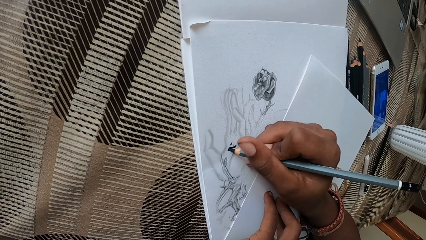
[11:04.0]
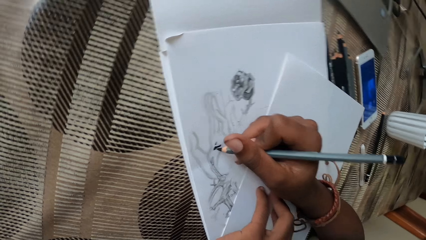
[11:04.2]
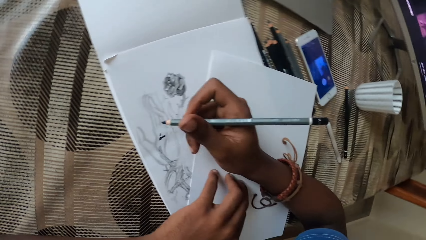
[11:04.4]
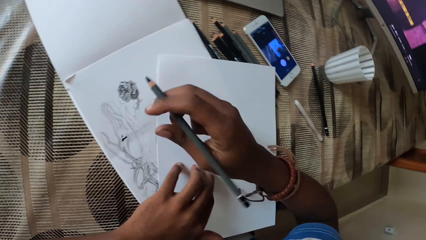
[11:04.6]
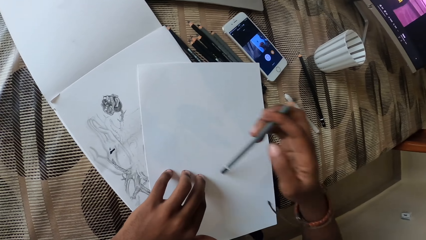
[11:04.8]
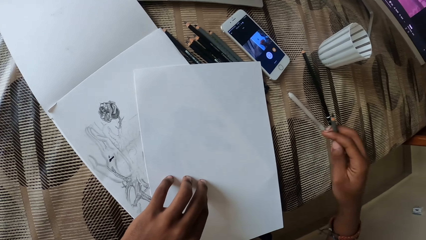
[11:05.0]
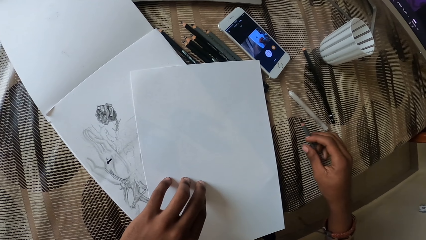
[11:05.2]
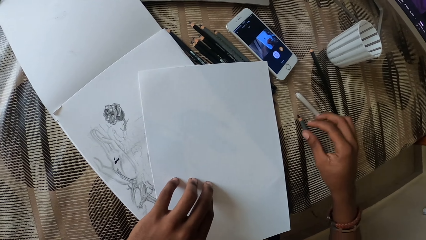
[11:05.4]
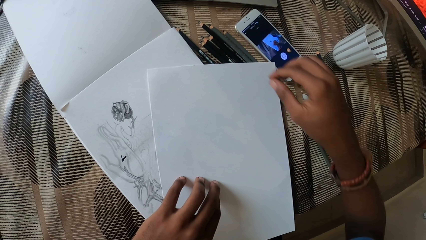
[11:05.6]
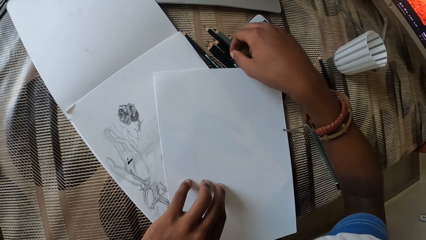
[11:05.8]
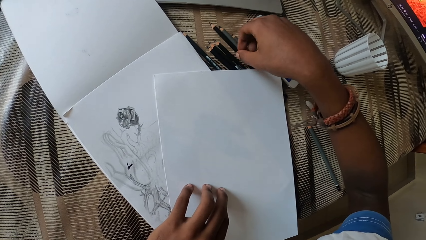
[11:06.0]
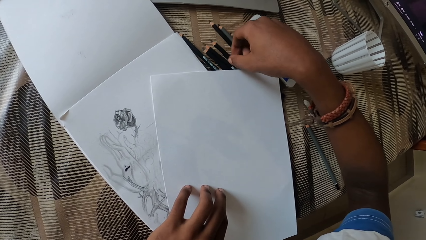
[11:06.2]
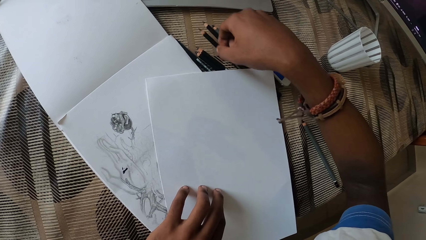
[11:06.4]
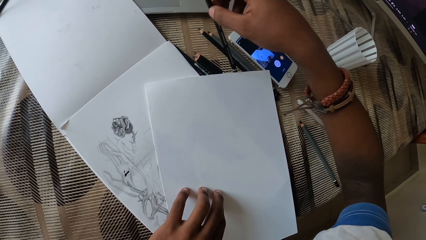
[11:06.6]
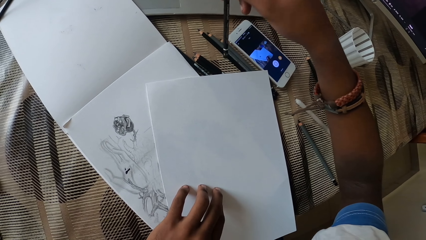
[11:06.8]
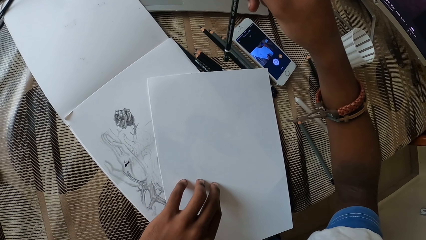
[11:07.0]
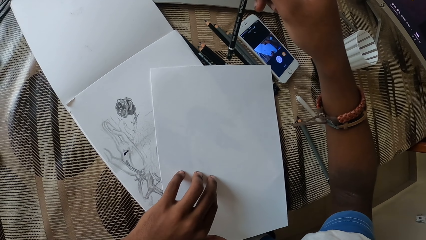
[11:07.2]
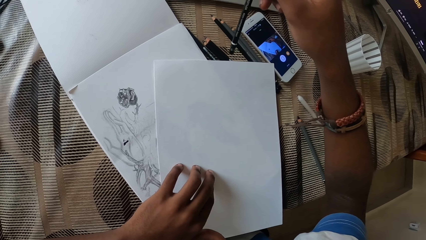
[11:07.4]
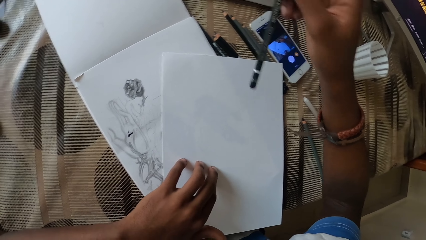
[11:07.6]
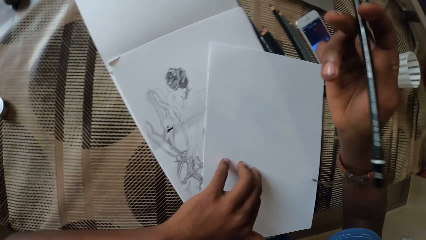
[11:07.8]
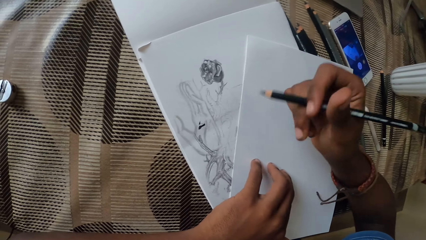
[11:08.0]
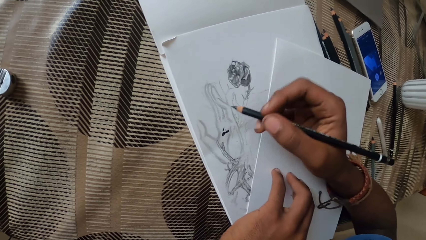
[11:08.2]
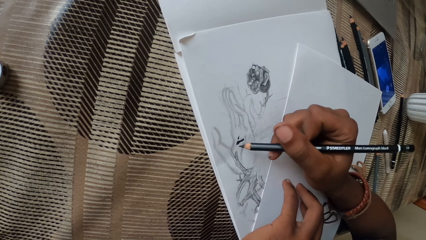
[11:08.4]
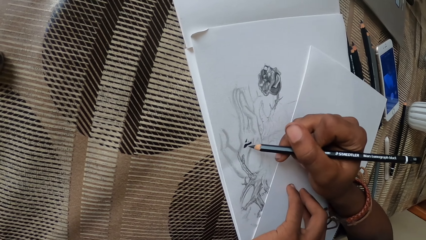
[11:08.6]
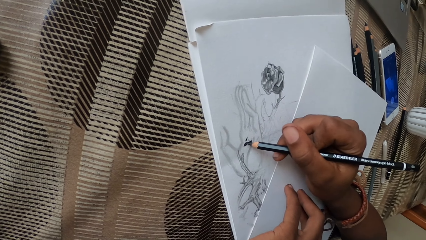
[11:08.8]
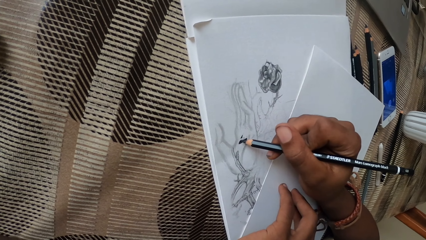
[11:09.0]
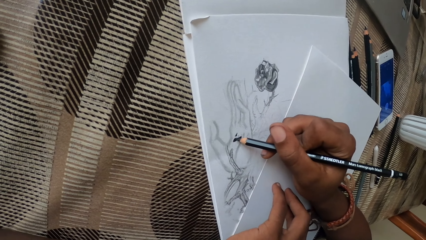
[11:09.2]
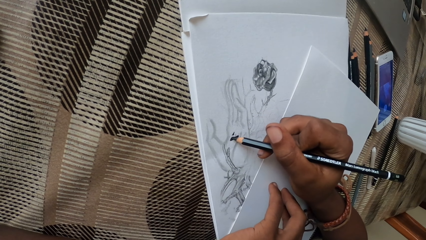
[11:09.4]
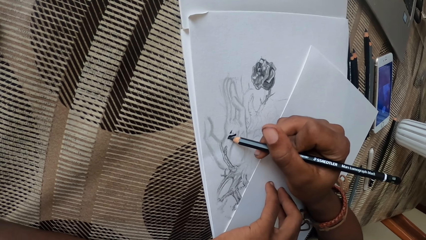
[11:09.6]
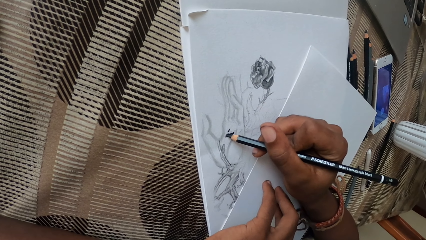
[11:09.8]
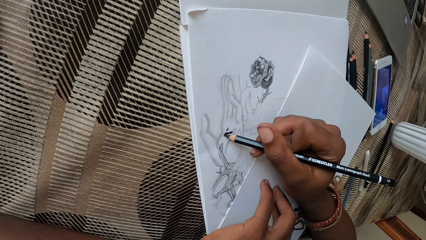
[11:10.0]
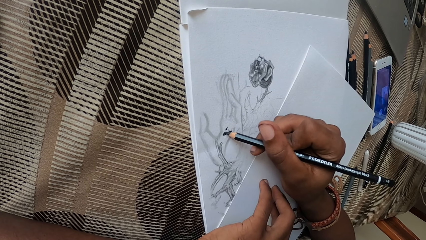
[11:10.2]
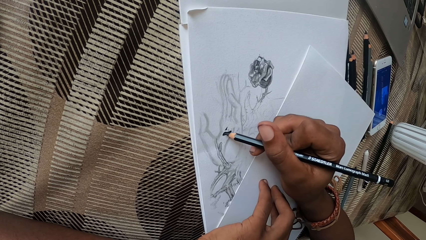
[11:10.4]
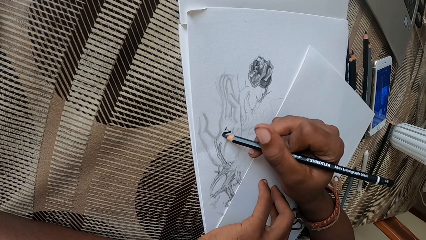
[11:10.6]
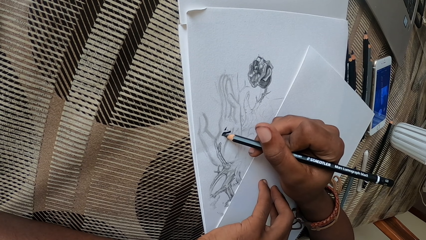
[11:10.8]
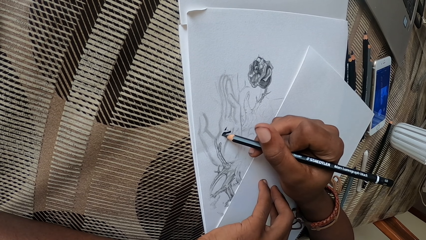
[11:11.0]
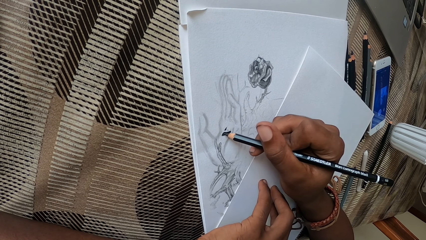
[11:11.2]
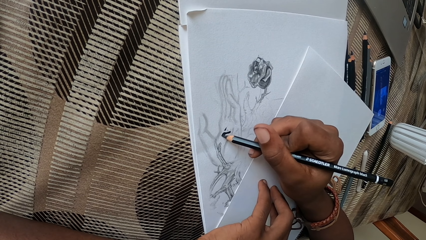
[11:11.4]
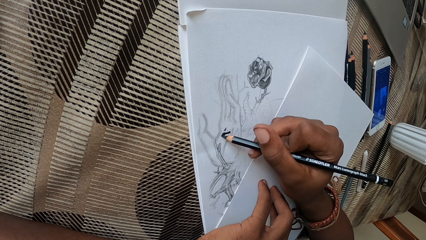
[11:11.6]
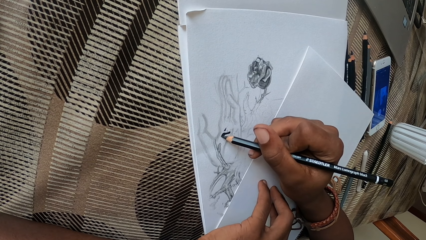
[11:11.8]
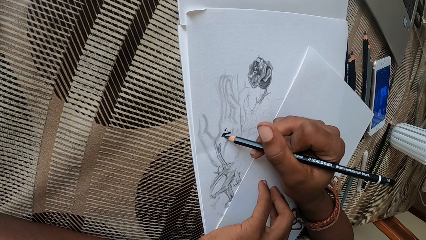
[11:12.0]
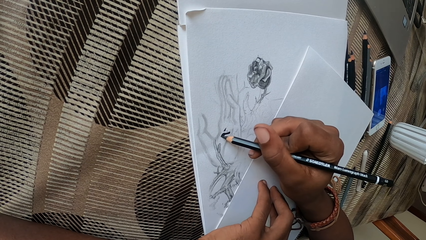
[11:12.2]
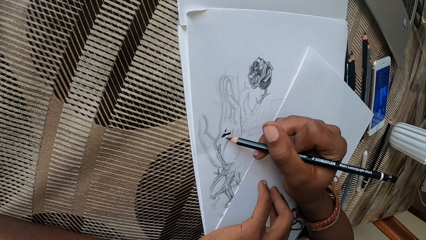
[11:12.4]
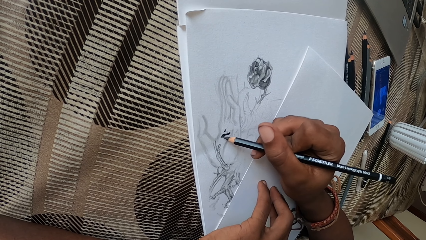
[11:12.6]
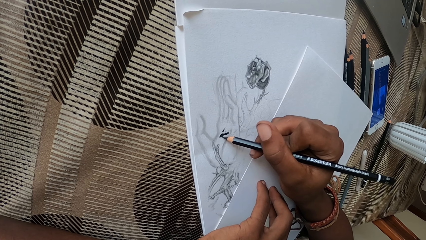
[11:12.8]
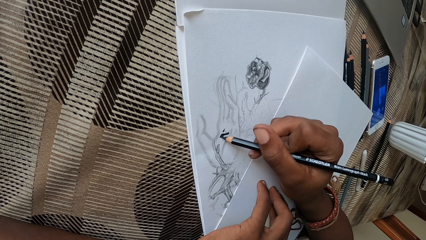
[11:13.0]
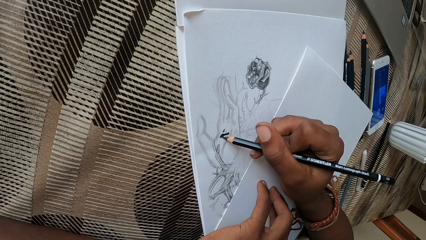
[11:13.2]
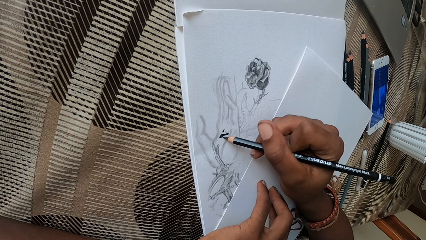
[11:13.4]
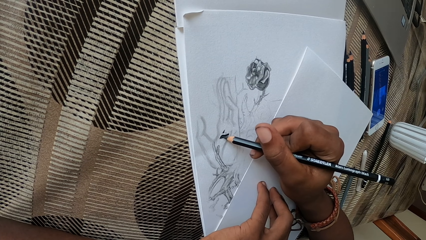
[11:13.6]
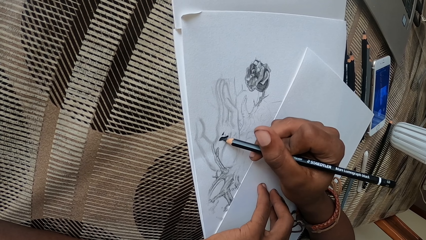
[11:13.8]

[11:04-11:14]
The camera wearer places the drawing on the counter top. They pick up a pen. They draw a picture.

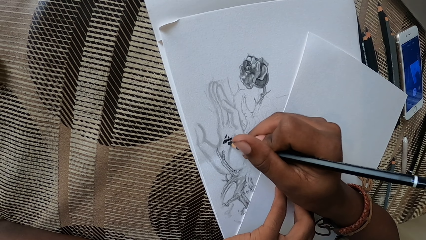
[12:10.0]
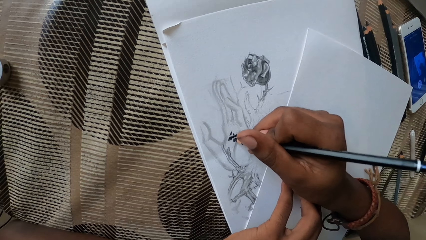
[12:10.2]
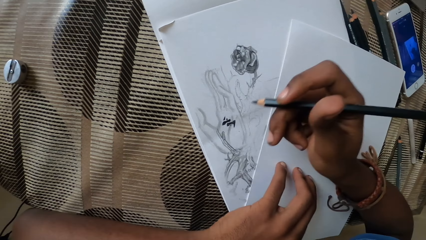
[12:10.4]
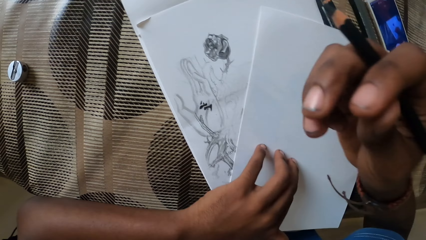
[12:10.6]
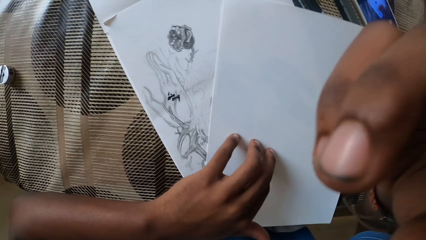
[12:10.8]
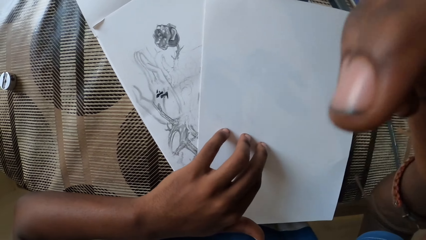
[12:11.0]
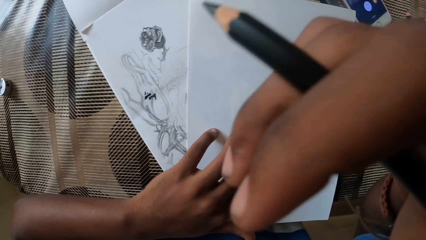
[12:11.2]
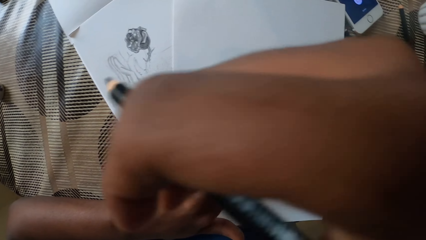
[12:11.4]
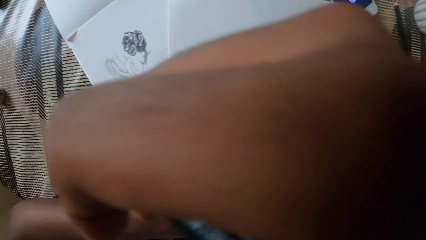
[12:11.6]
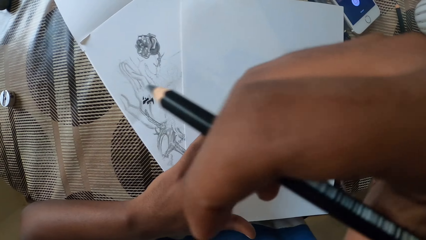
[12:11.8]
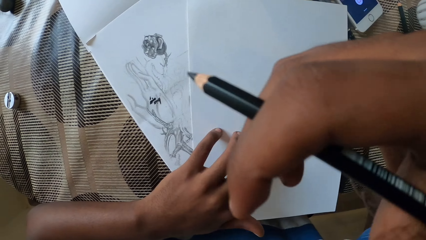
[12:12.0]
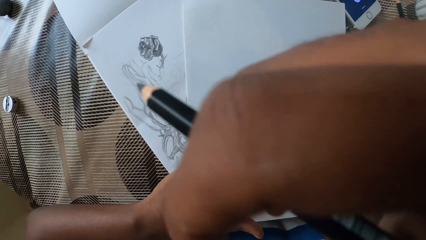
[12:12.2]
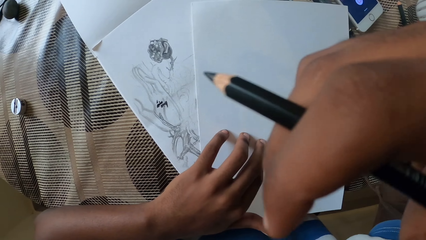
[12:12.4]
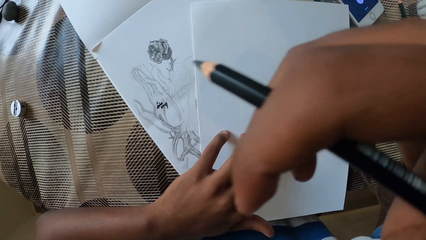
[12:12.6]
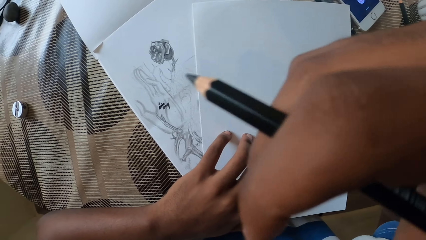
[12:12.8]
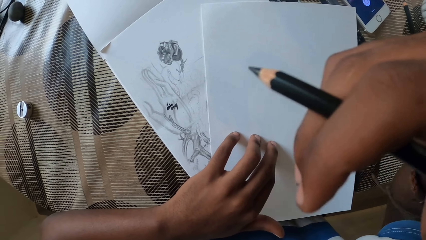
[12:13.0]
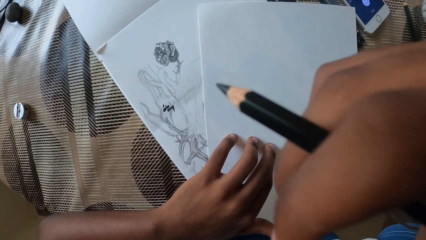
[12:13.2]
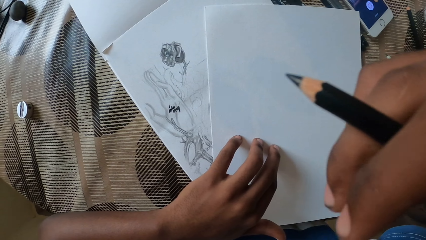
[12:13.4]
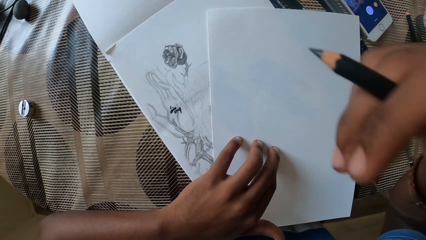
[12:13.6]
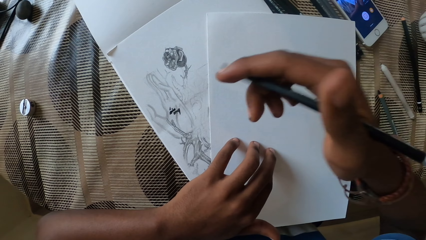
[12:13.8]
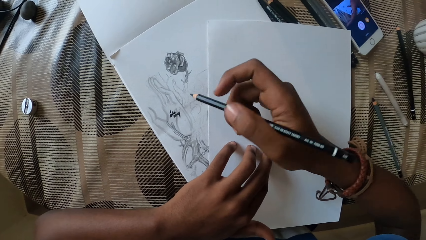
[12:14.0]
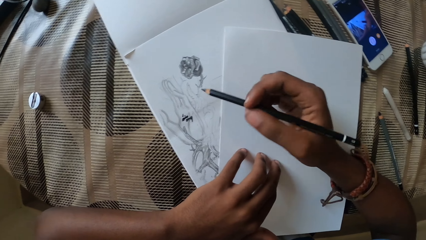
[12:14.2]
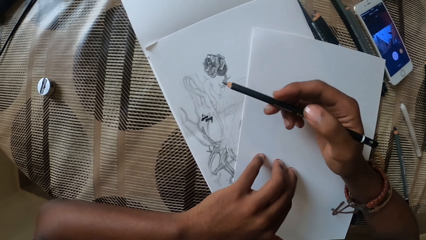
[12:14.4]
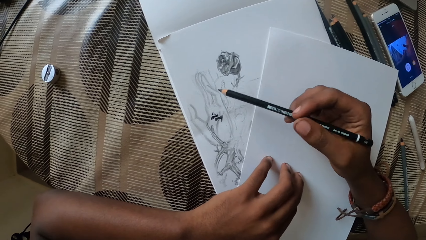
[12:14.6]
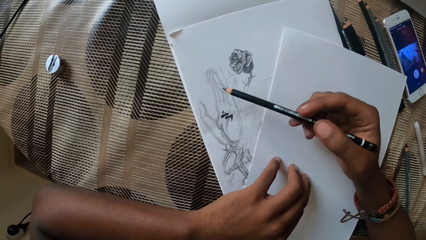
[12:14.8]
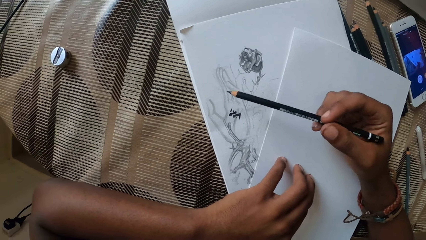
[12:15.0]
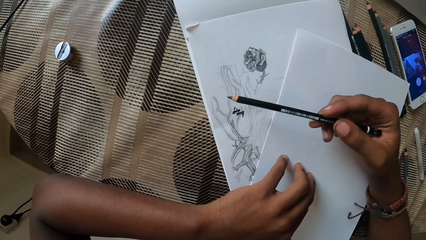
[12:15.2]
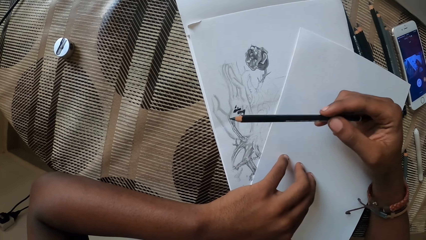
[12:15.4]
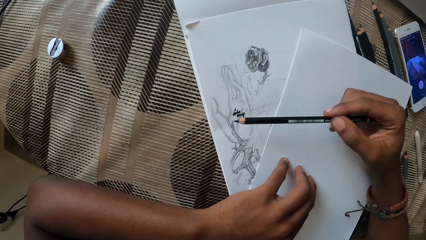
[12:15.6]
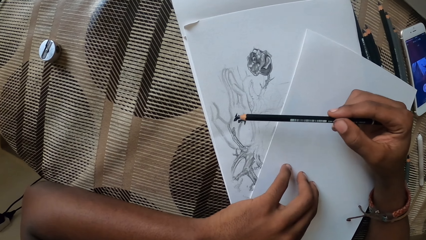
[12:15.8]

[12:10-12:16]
The camera wearer lifts his hand. He scratches the face. He draws a picture.
